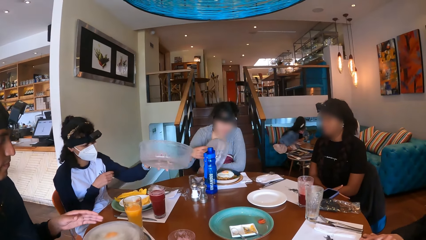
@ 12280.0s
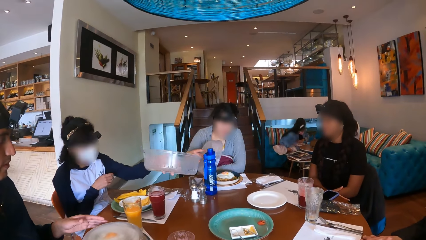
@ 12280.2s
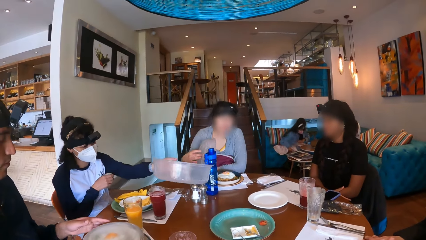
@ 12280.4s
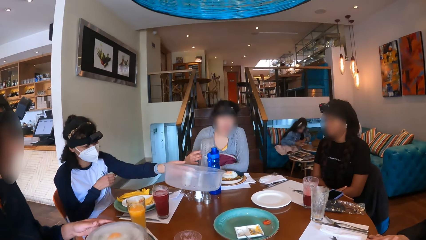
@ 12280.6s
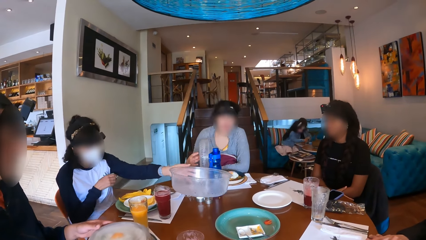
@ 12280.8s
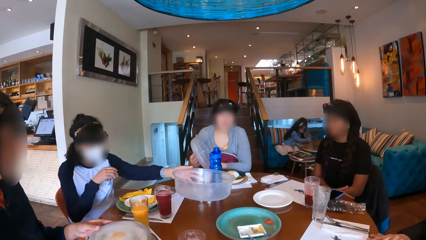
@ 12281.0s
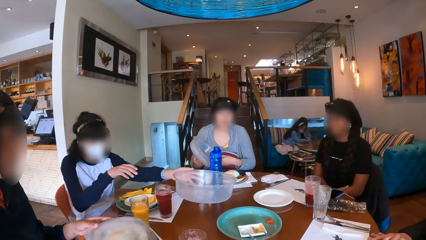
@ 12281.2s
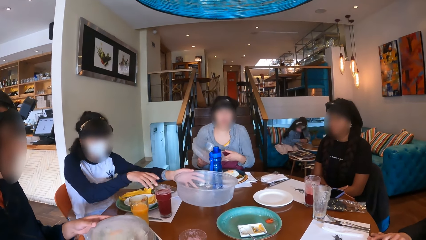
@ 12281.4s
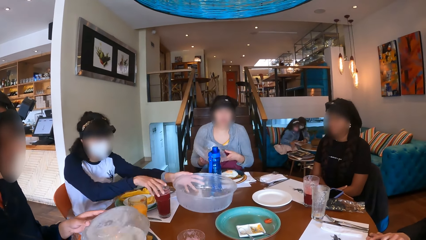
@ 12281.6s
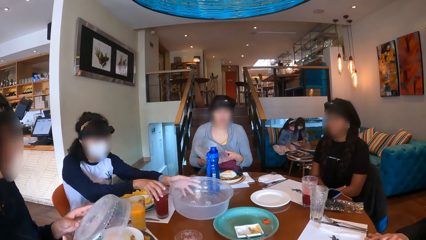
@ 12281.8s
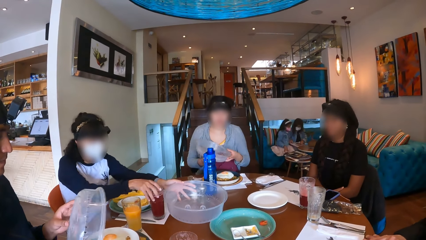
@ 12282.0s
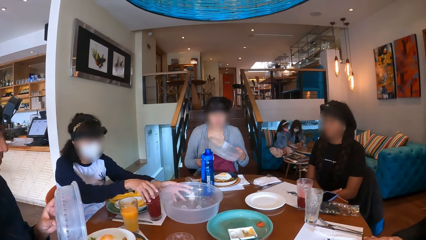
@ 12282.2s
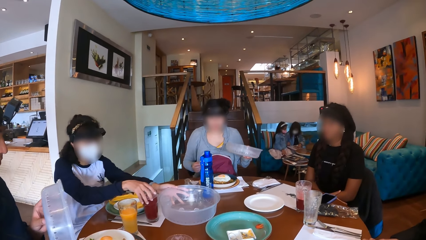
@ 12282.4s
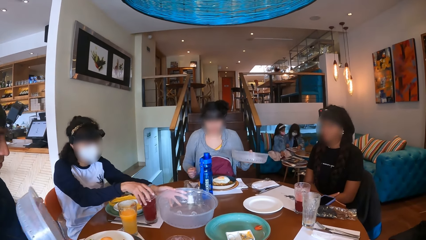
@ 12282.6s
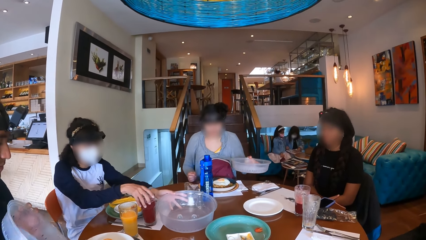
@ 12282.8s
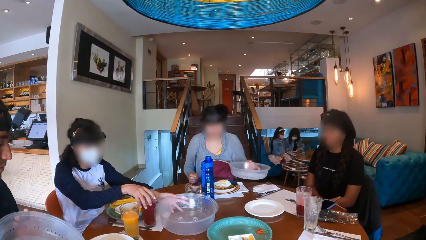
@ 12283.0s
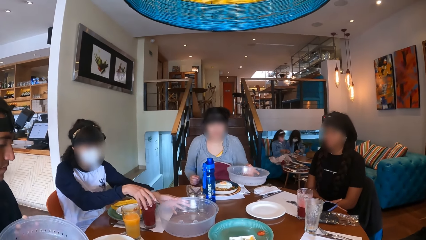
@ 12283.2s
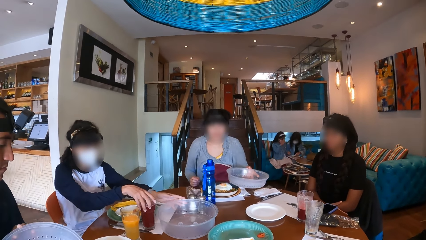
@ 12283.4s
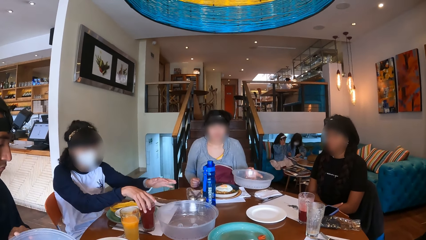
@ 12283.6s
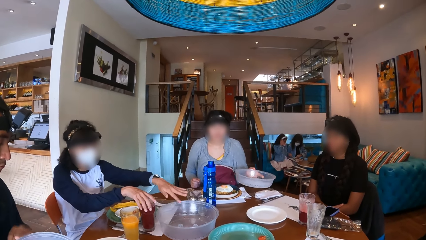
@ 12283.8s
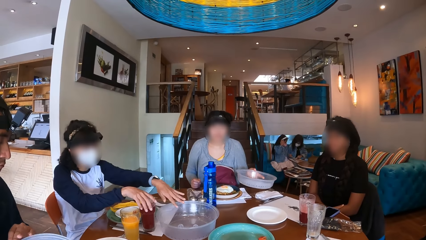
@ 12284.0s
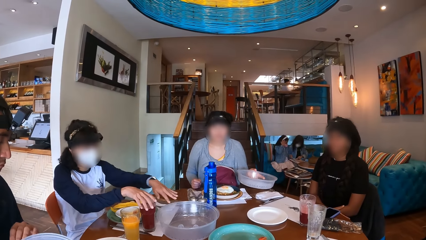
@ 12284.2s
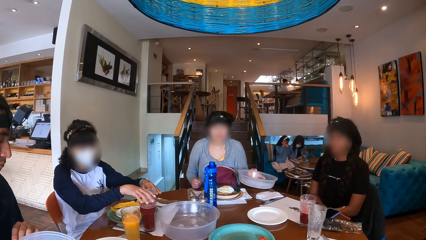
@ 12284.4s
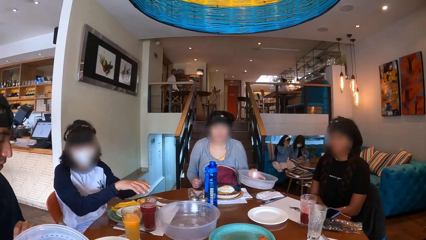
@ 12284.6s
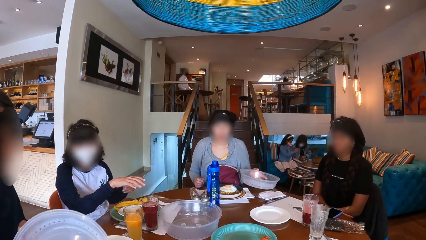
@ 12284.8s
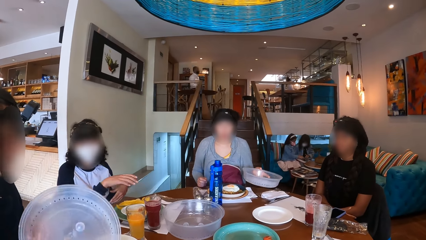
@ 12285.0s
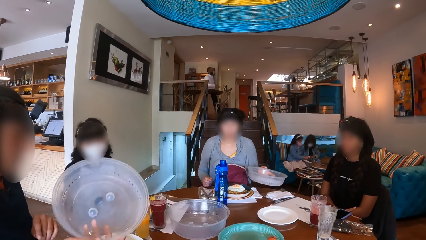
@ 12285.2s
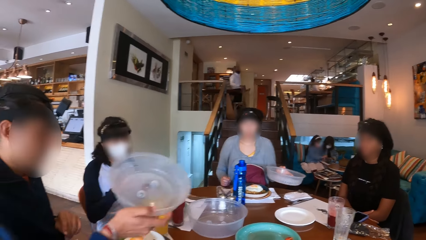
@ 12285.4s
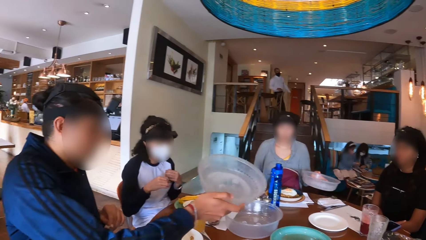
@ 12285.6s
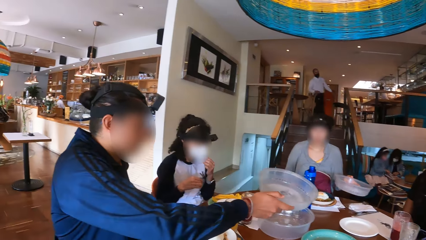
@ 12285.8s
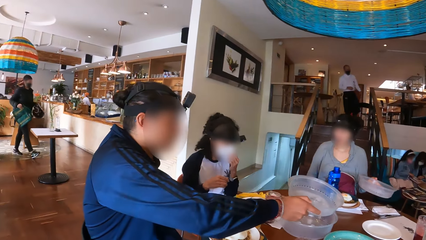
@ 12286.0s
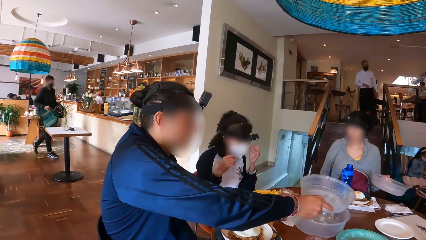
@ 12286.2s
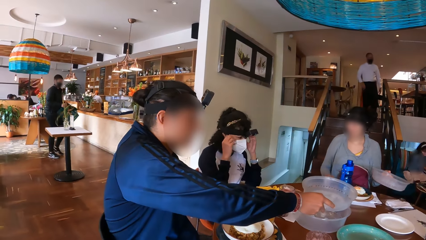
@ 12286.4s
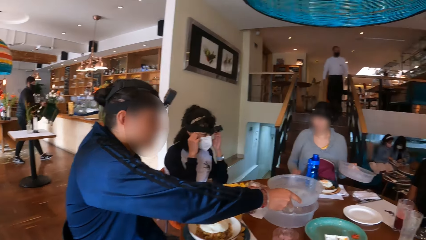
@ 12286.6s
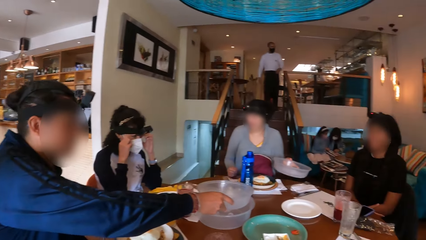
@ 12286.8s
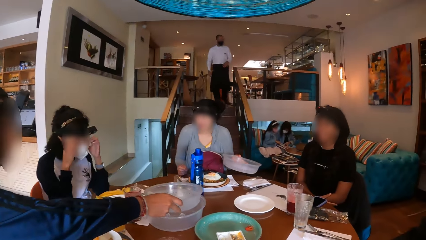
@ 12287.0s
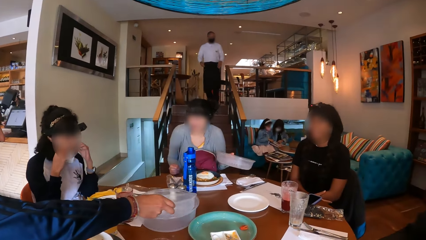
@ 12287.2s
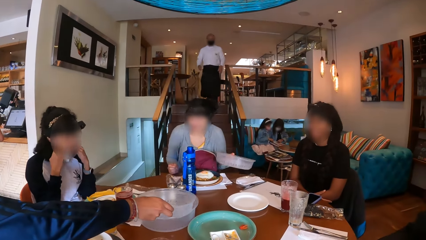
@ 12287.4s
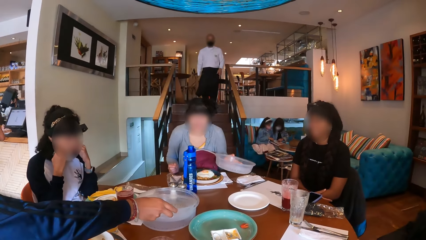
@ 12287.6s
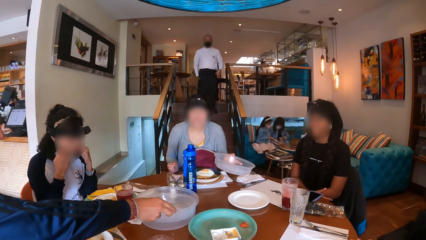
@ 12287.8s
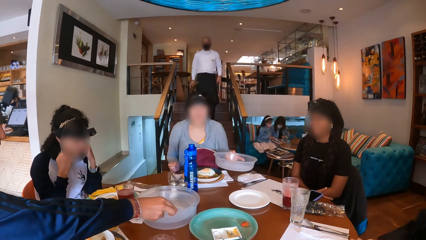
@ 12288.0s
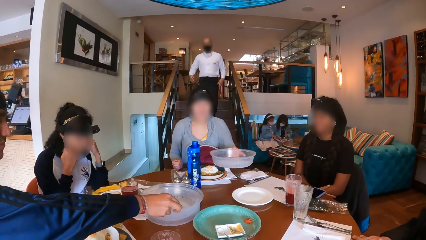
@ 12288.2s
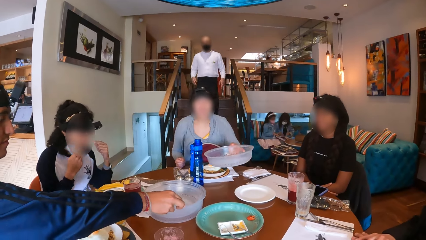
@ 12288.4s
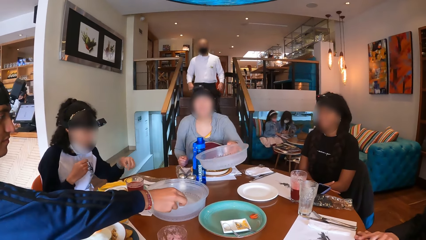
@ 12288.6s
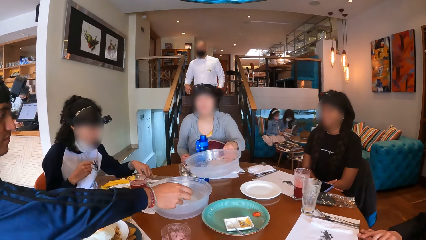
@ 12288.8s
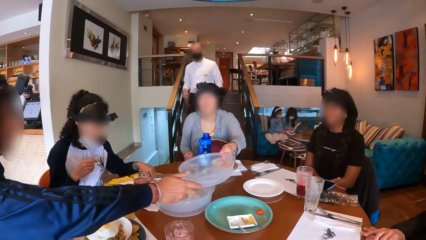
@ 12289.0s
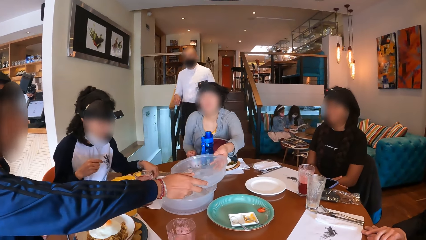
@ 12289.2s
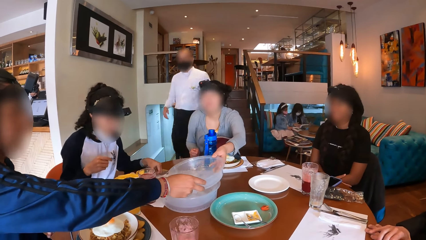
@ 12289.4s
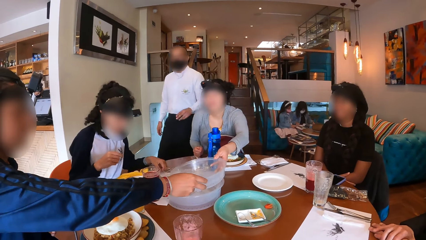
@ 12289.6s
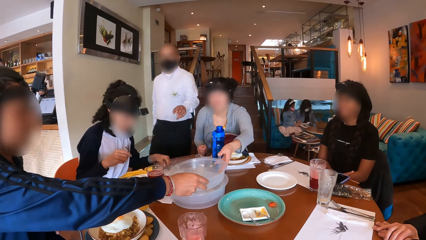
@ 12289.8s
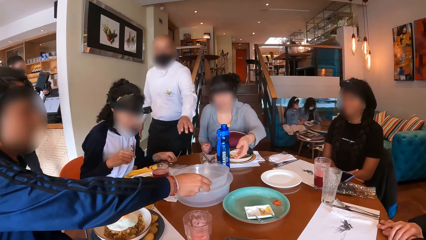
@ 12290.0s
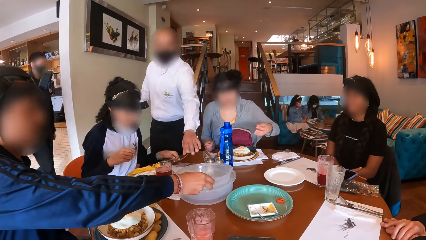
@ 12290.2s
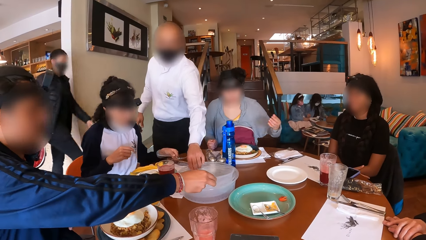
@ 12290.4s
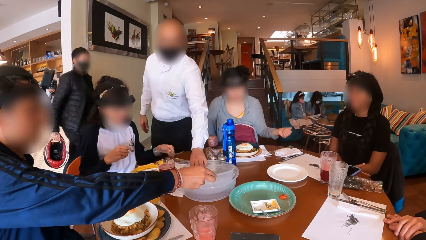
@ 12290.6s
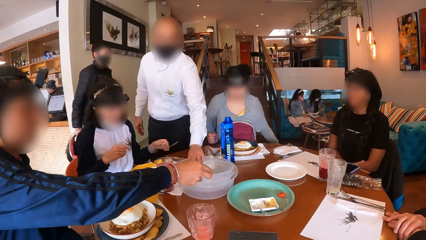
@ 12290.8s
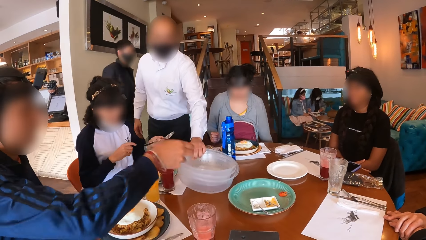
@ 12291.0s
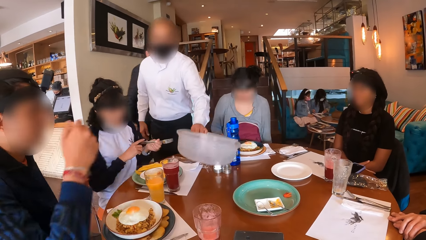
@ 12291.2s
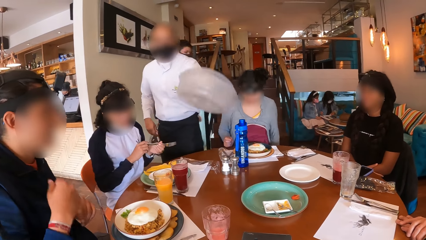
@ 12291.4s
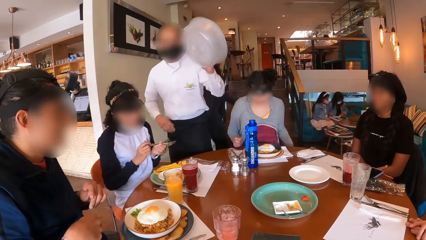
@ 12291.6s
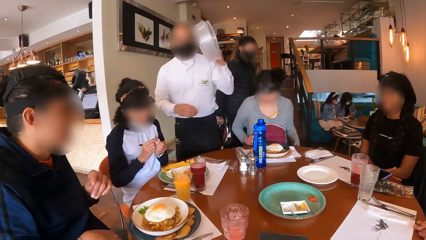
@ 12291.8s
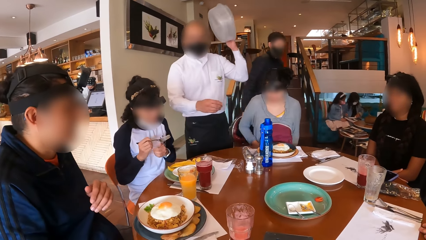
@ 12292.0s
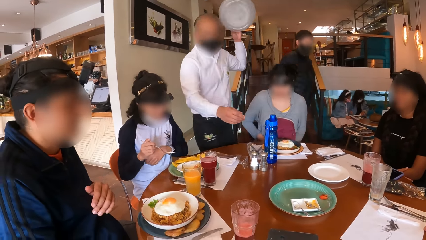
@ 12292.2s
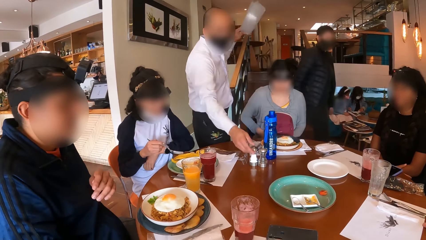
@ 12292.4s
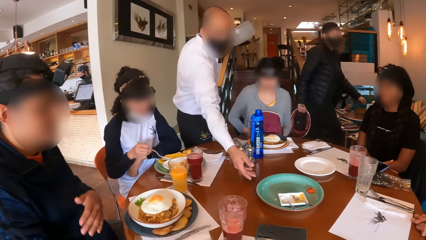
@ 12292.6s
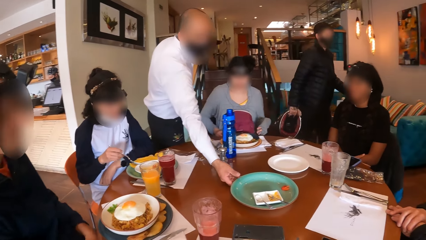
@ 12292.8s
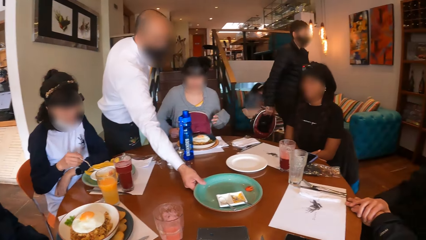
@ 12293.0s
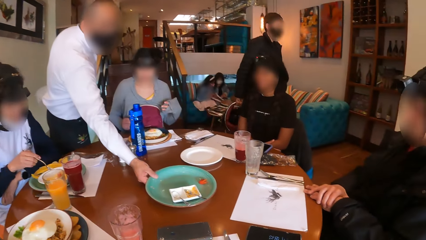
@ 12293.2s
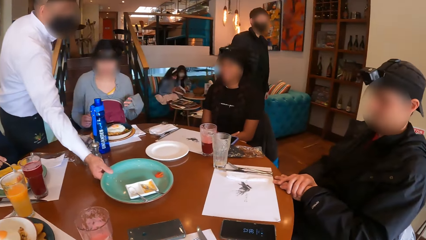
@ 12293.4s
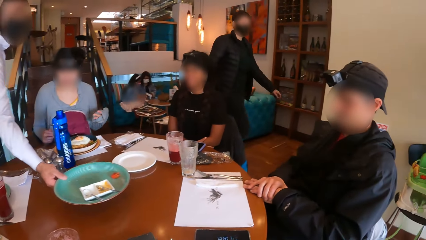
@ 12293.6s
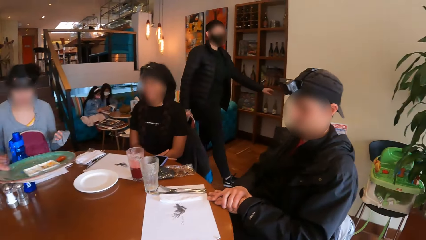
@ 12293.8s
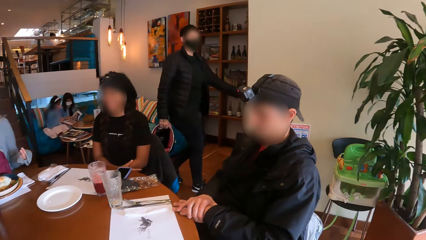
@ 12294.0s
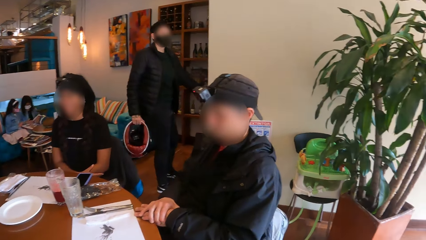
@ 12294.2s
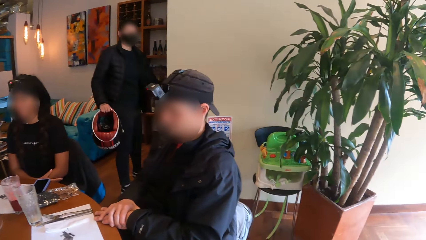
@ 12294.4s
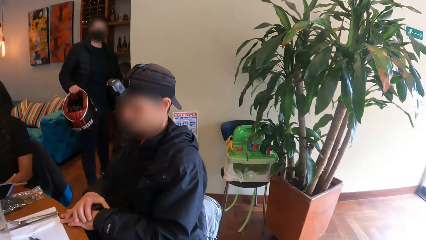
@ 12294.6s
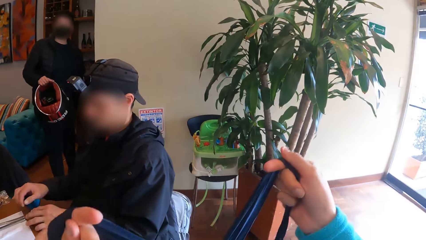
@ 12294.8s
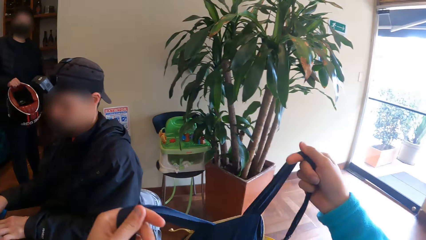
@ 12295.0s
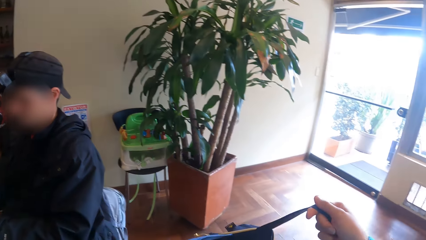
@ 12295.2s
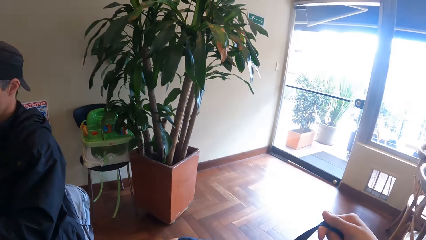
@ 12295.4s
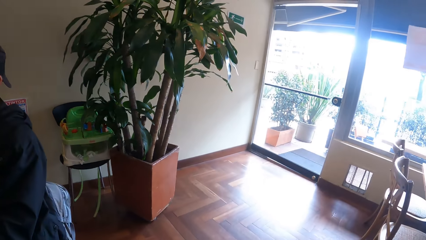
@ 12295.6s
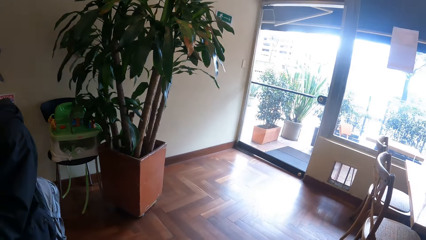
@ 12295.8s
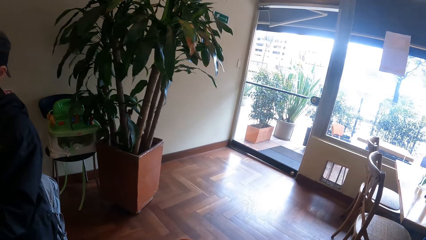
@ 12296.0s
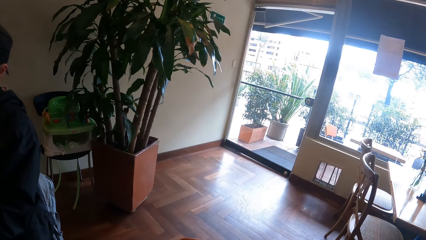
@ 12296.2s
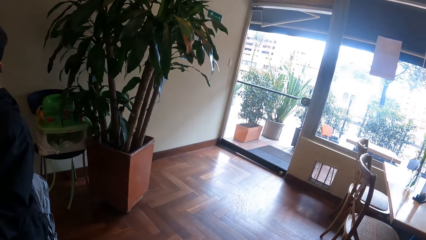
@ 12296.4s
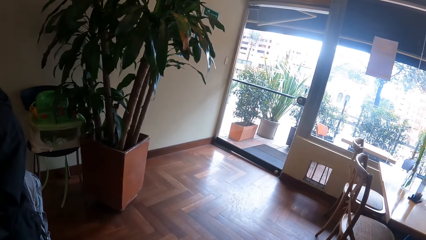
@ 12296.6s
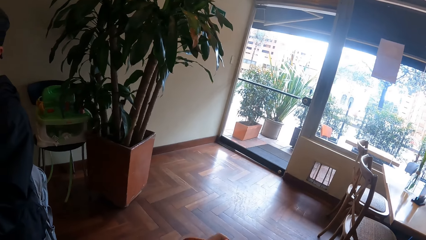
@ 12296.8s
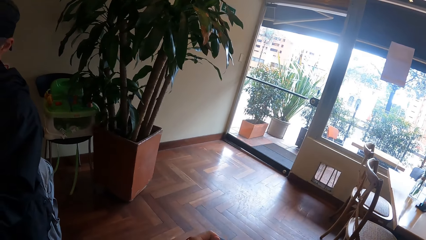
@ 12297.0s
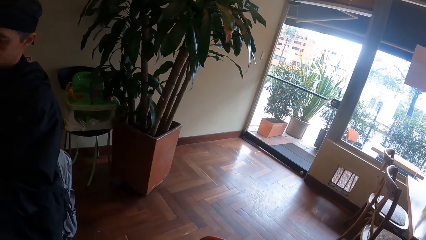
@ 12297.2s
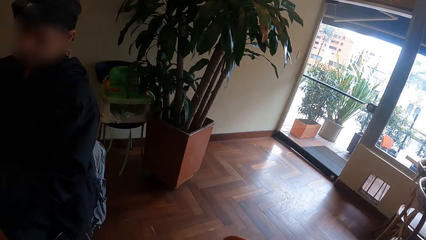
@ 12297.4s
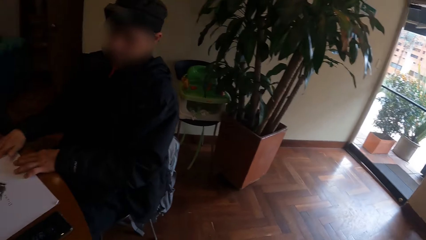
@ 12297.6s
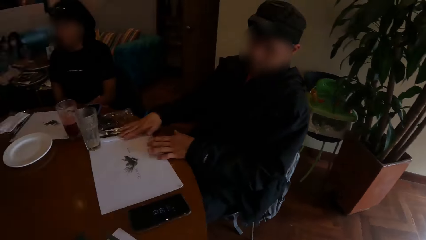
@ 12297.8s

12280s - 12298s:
The man opens the food cover with both hands. The woman puts the cover on the table with her left hand. Another woman holds the cover with both hands. The first woman adjusts a cup of drink on the table with her right hand. Another man places the lid on the table. The first man puts the food cover in his right hand on the table. Another man walks into the restaurant with a helmet in his left hand and a bag in his right hand. A waiter walks towards the dining table. The first woman picks up a fork on the table with her left hand. The other woman hands the cover in her left hand to the first man. The man walks past the group of people at the dining table with the helmet in his right hand. The waiter picks up the plate covers on the table with his left hand. The first woman passes the fork in her left hand to her right hand. The waiter picks up a plate on the table with his right hand. The first woman takes food from the plate on the table with the fork in her right hand. The man opens a door with his left hand. The camera wearer hangs her bag on the chair with both hands. They pick up something. They look around the room.
